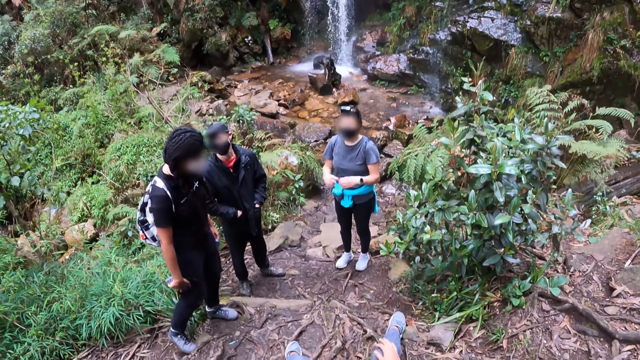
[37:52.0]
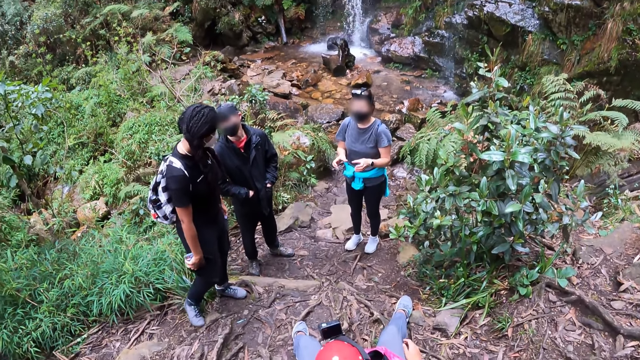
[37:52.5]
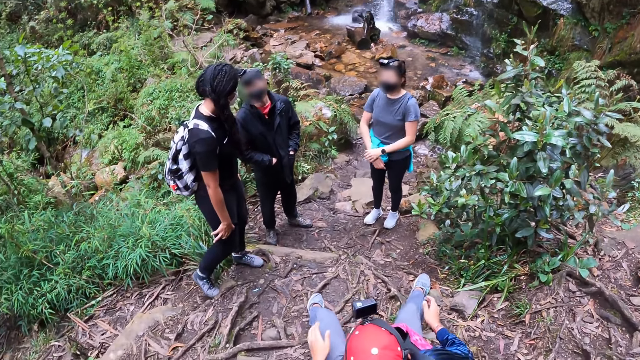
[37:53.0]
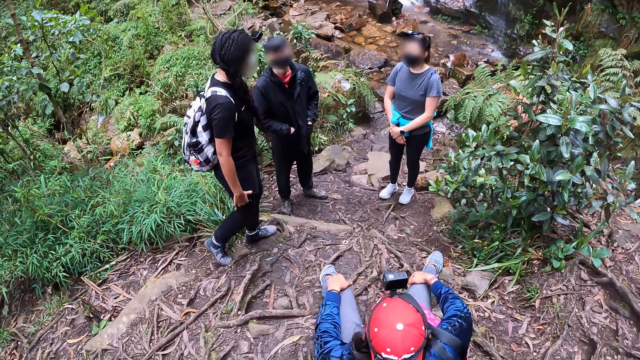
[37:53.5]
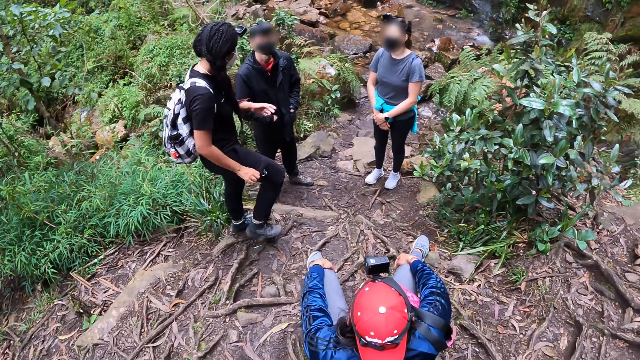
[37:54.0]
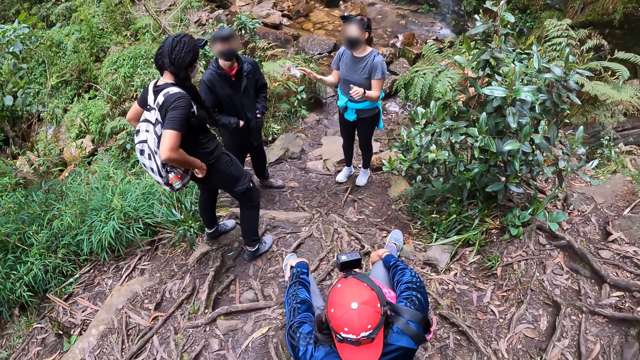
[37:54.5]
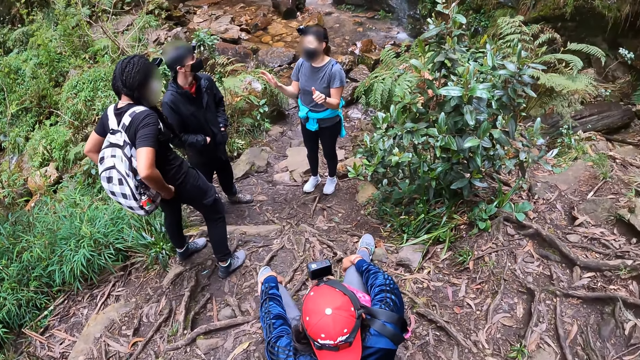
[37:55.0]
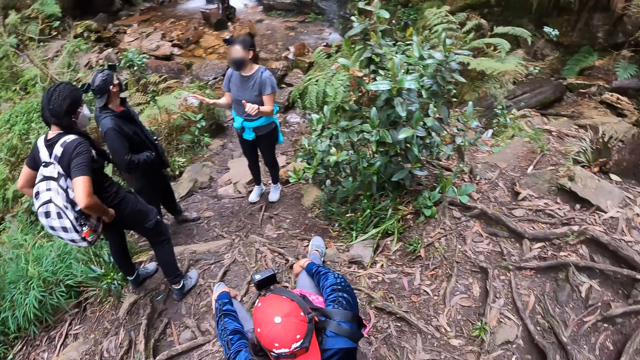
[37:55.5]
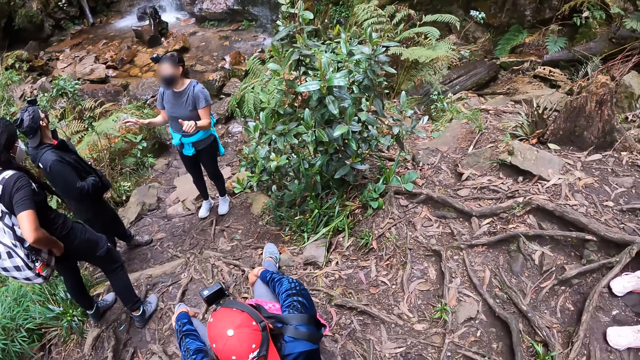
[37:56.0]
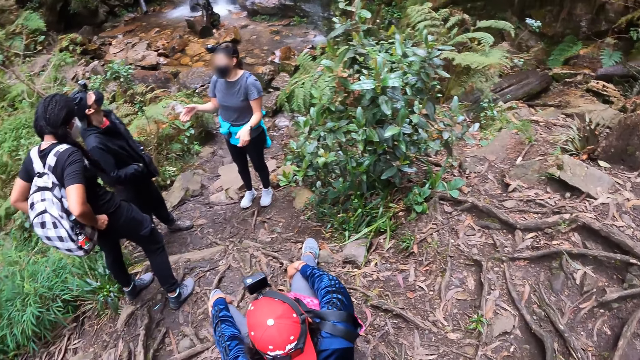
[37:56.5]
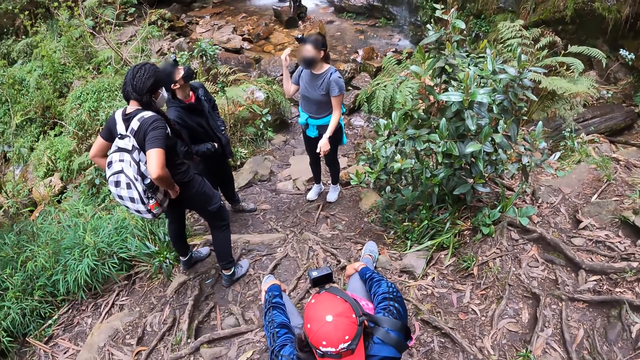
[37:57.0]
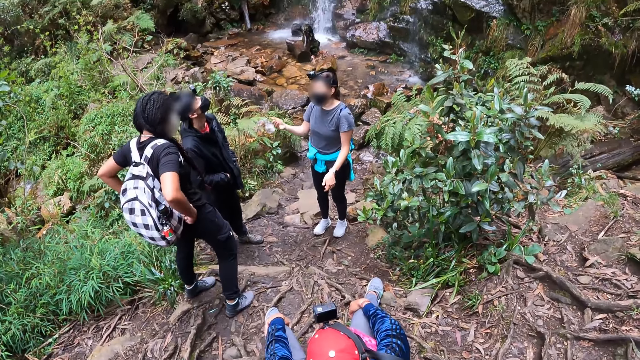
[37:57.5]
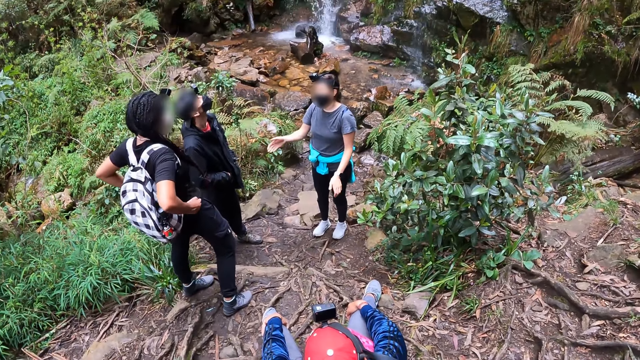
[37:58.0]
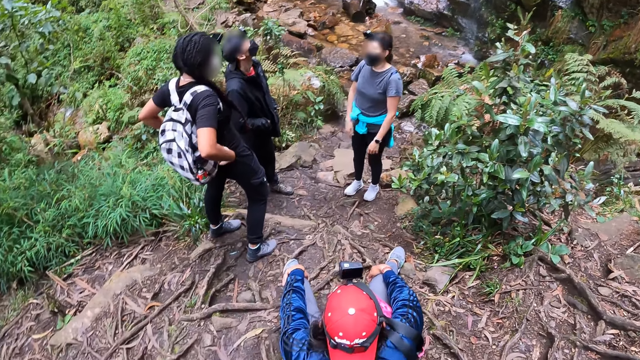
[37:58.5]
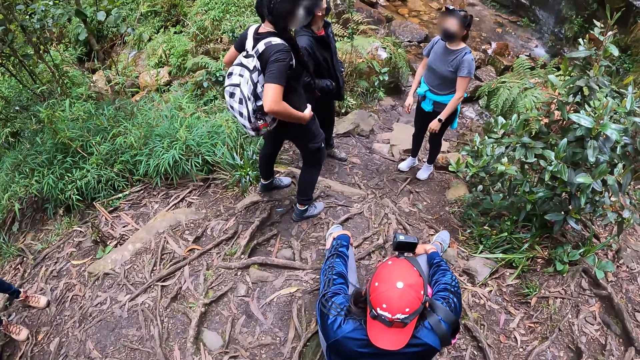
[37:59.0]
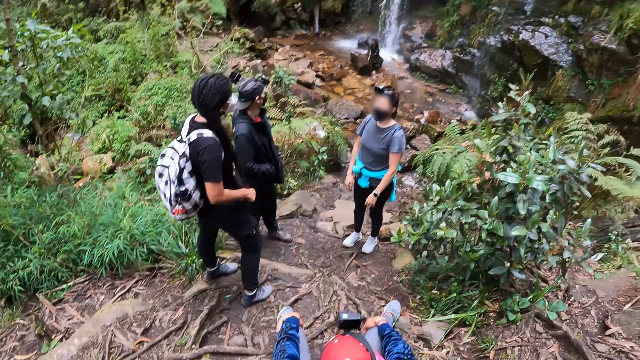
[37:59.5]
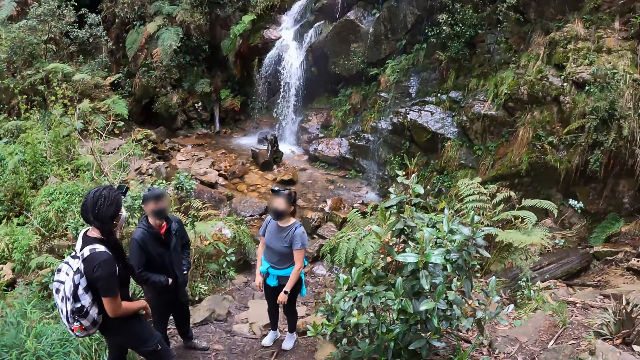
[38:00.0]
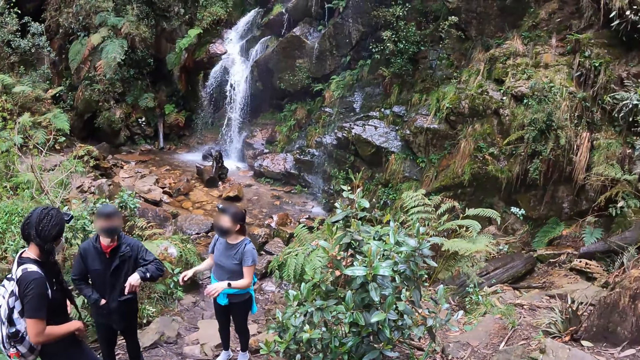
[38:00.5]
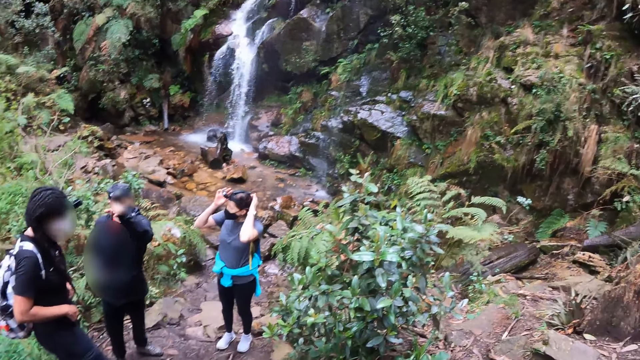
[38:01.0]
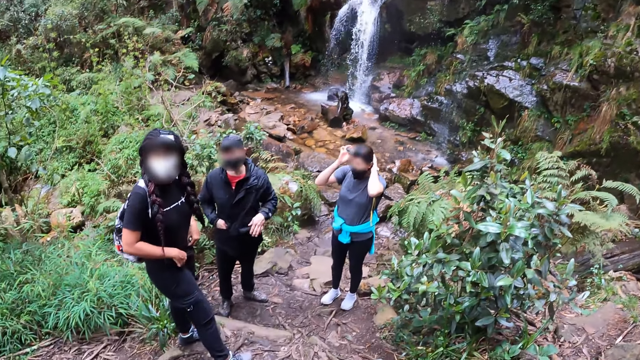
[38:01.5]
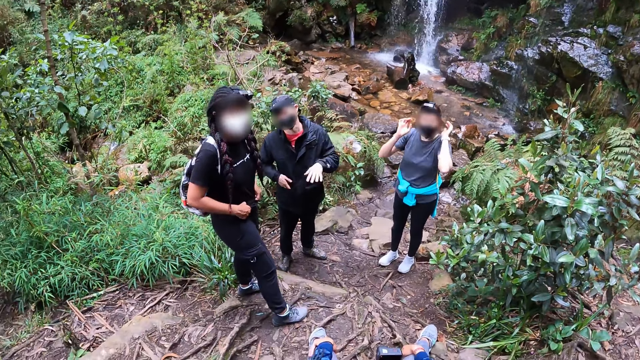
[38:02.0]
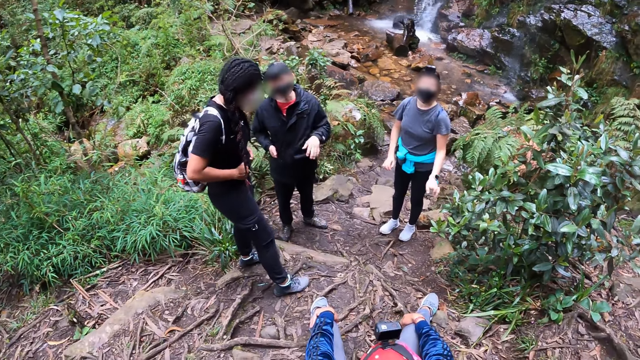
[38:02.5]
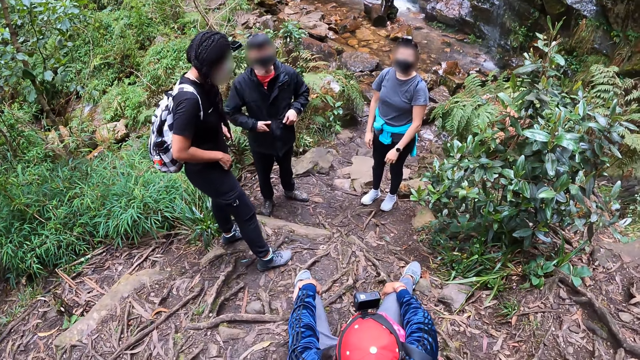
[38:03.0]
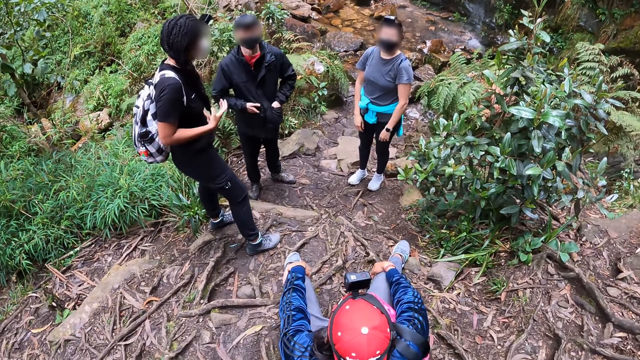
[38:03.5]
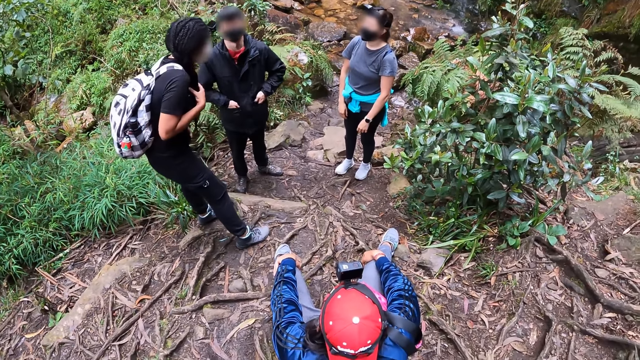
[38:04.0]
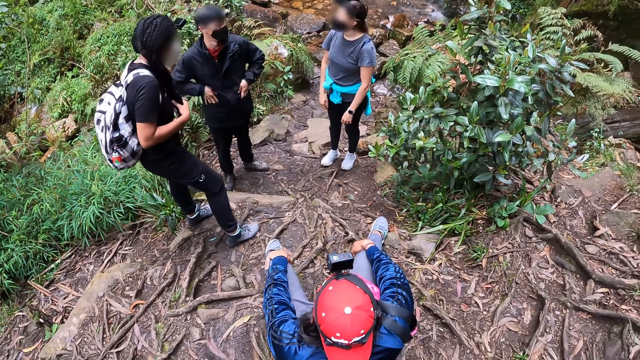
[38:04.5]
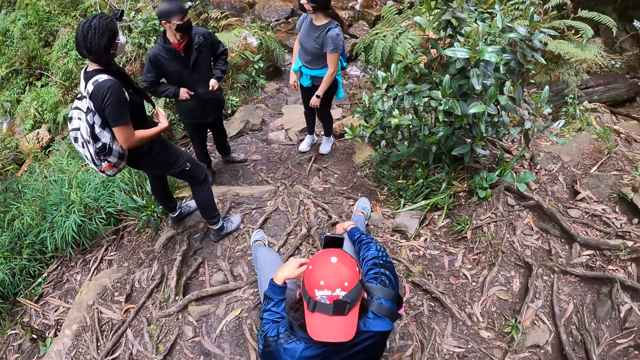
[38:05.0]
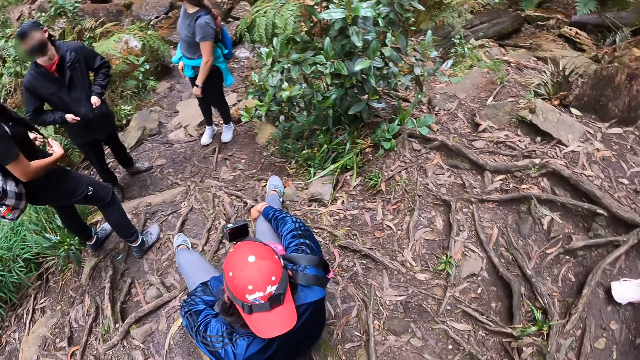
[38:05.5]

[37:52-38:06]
A woman gestures with both hands. The woman converses with another woman. A third woman strokes her knees with both hands. The first woman gestures with both hands. The second woman holds the straps of her bag with both hands. The second woman straightens a t-shirt. A man points with his left hand. The first woman adjusts a camera on her head with both hands. The man gestures with his left hand and sticks his hands into the pockets of his jacket. The second woman strokes her braids with both hands. The second woman converses with the first woman.

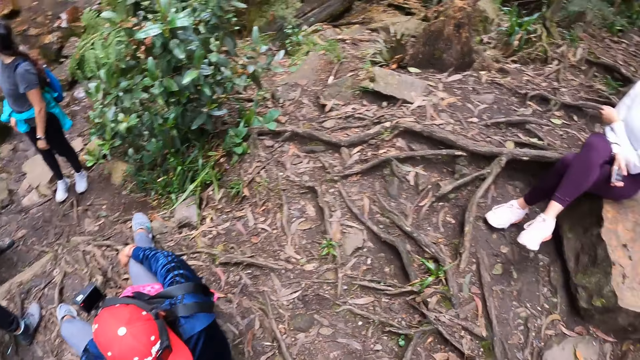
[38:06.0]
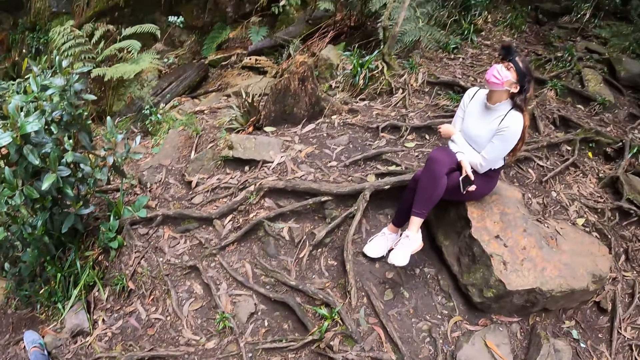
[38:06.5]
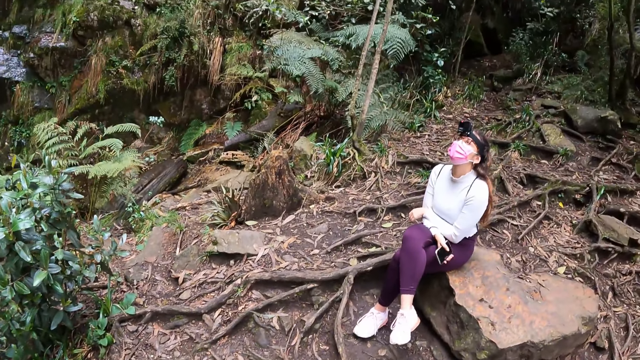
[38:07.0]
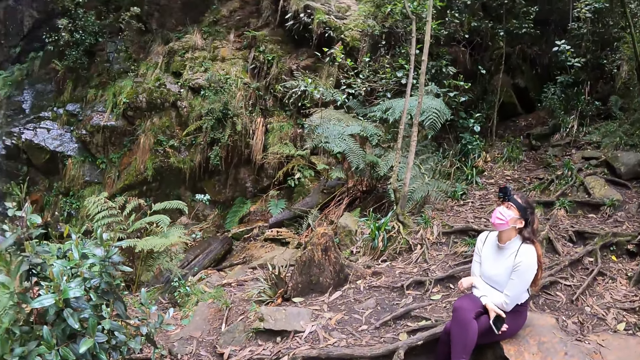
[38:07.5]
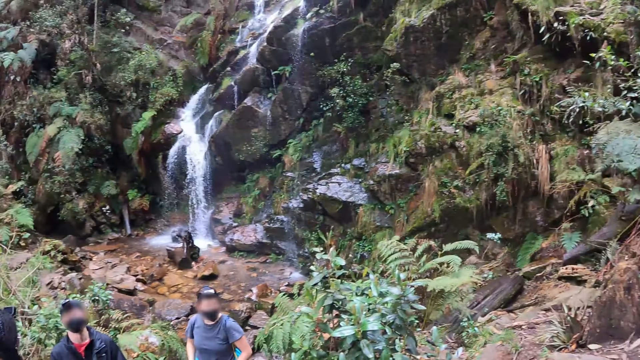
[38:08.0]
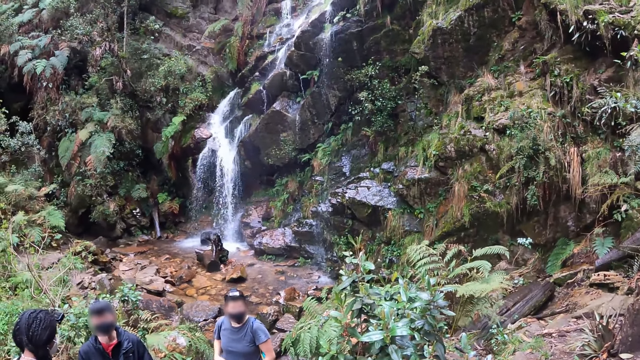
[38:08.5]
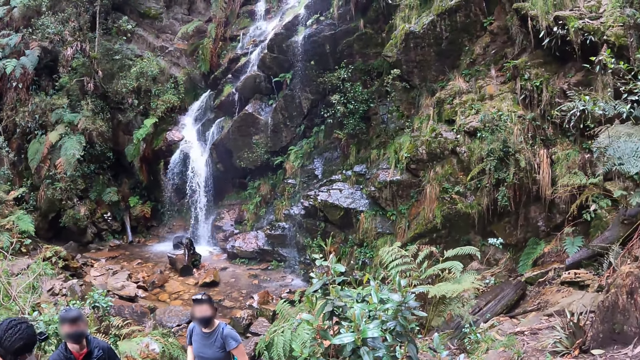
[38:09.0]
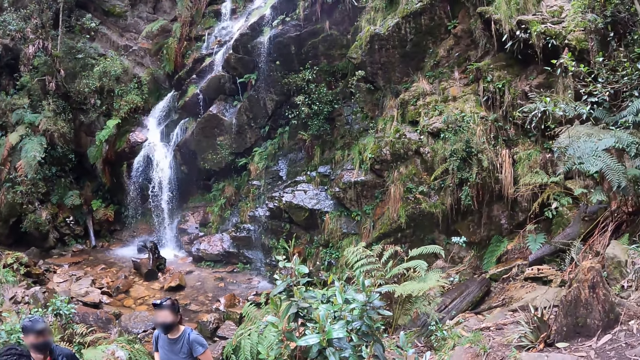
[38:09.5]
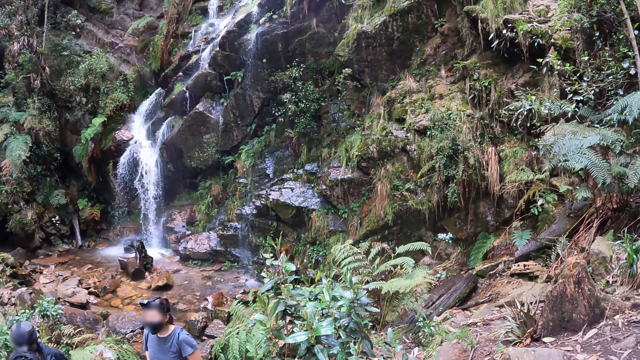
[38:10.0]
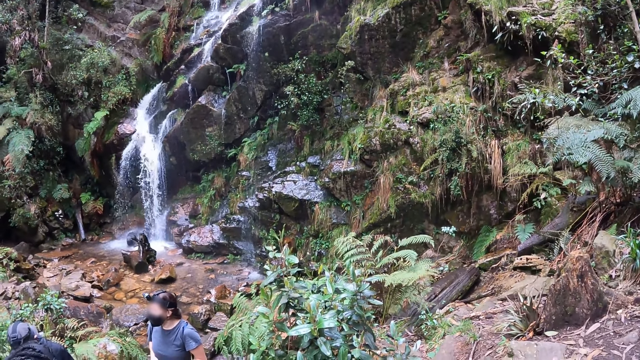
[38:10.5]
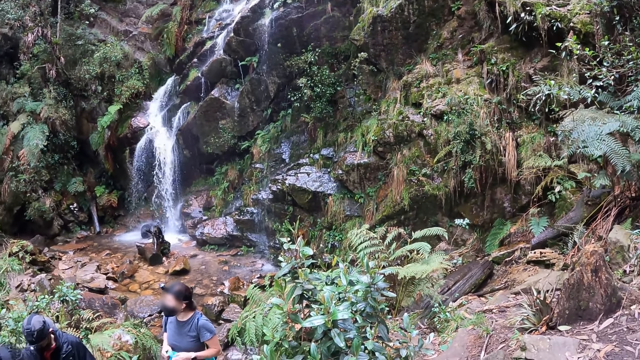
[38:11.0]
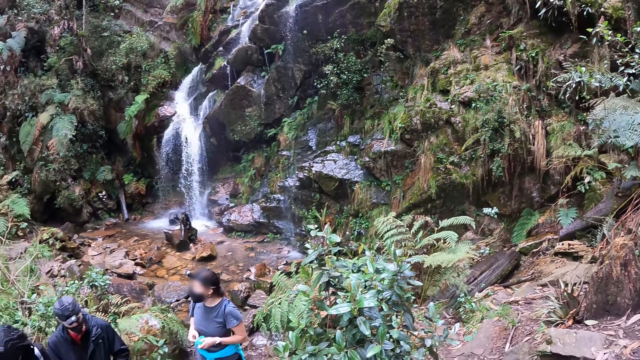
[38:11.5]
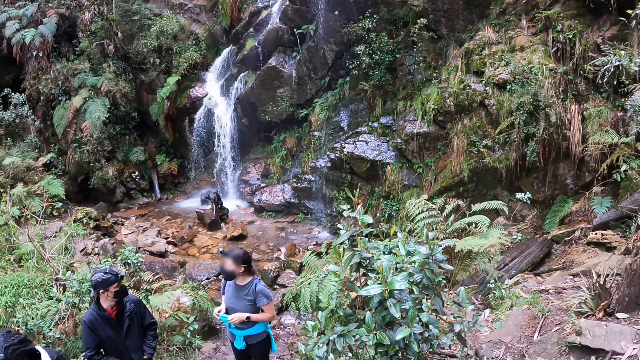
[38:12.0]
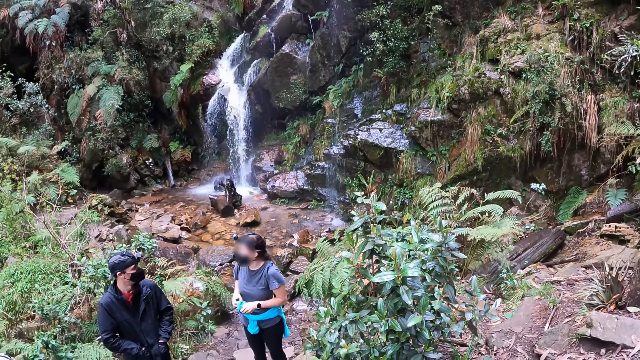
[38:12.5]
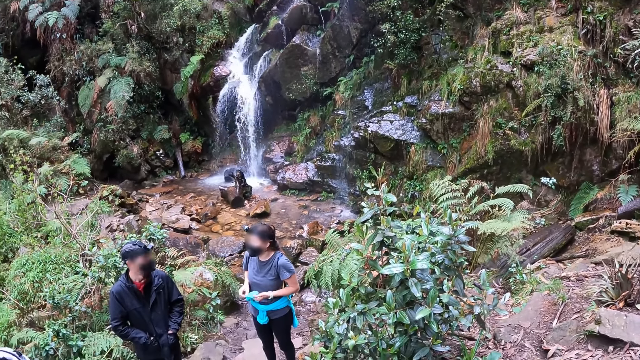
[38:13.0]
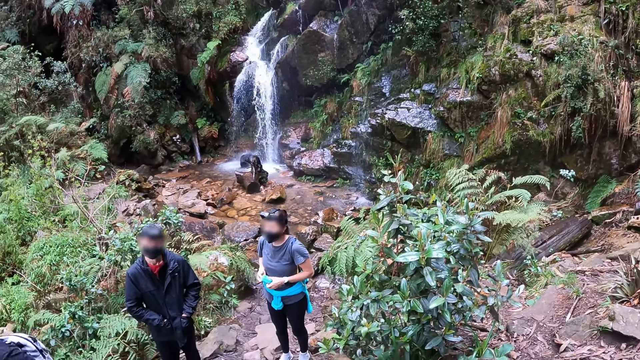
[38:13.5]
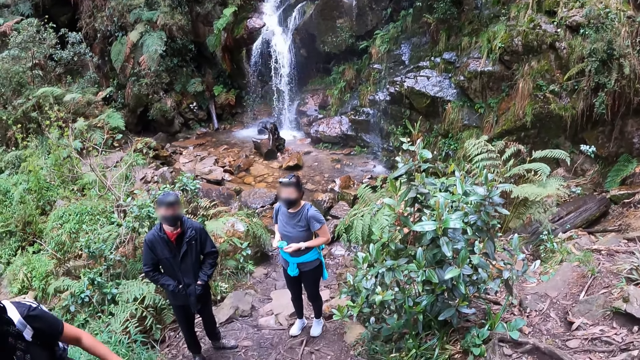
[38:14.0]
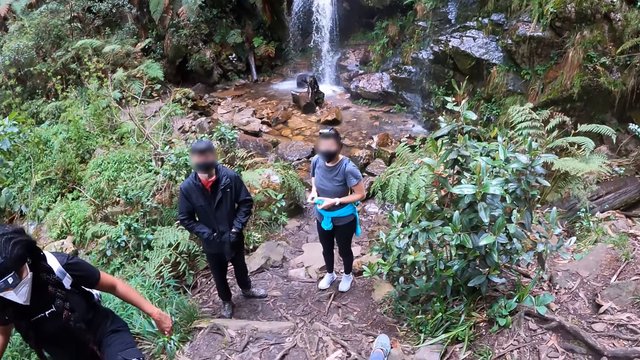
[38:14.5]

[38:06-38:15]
The camera wearer looks around. They look at the waterfalls. A woman fiddles with a sleeve of the sweater around her waist with both hands. The woman converses with a man. The woman straightens a jacket.
